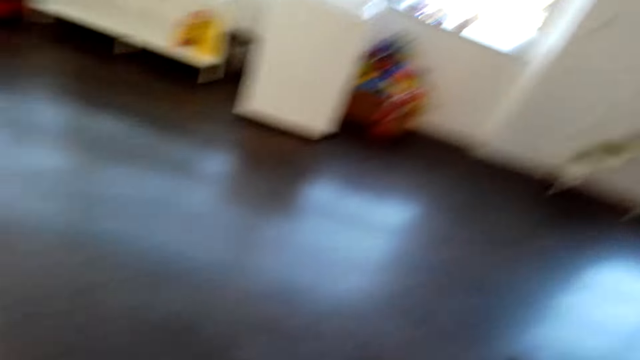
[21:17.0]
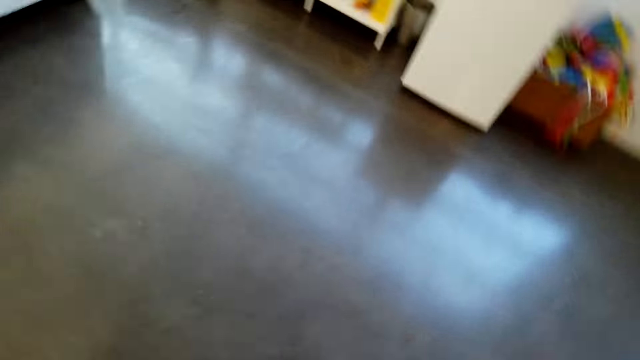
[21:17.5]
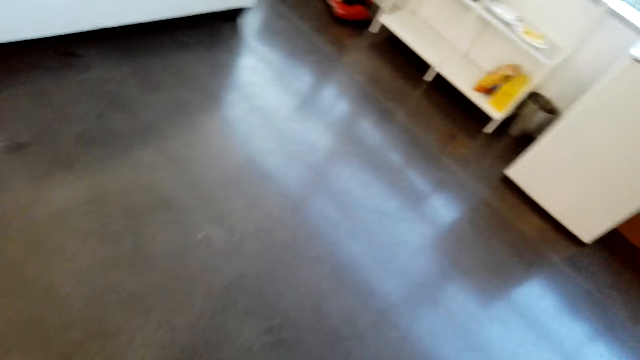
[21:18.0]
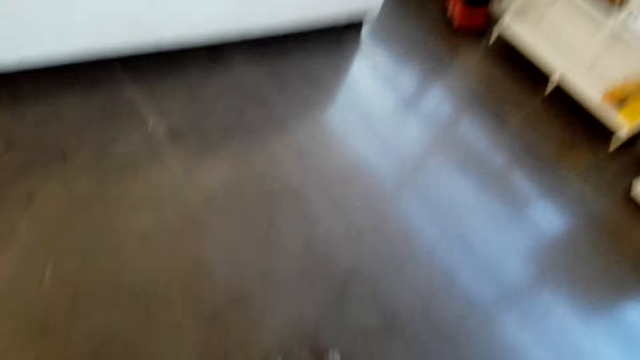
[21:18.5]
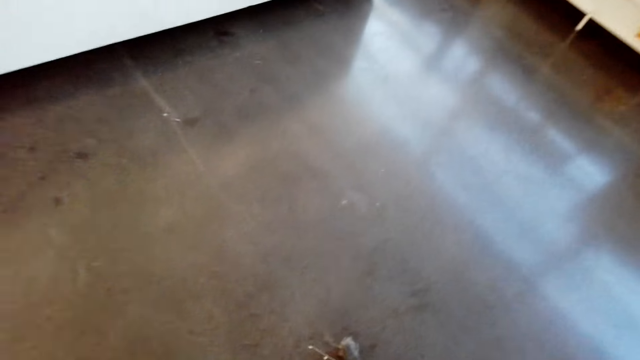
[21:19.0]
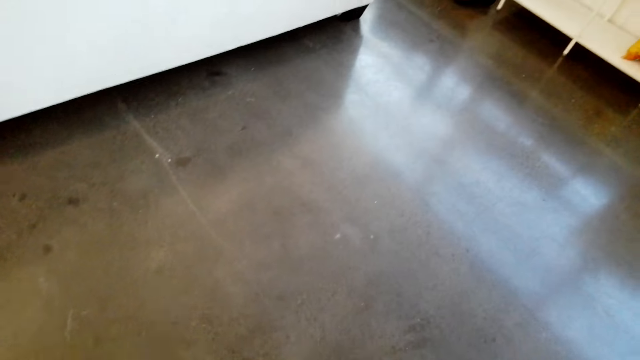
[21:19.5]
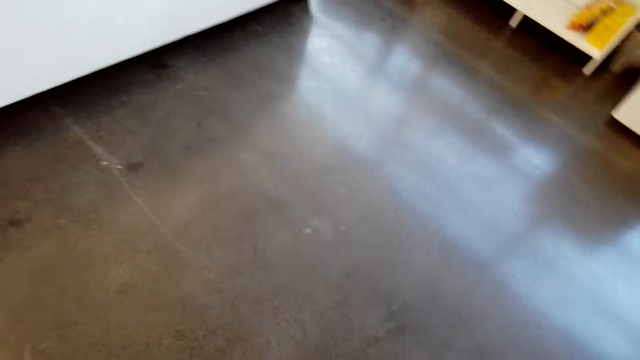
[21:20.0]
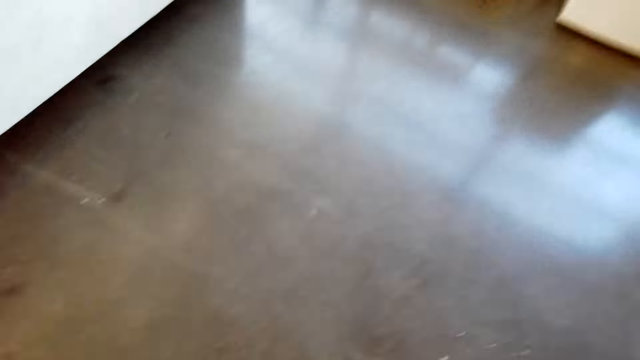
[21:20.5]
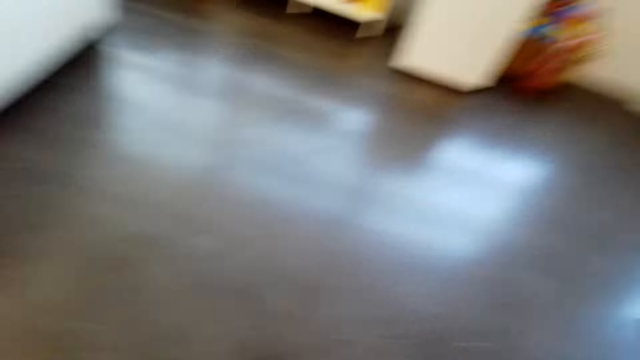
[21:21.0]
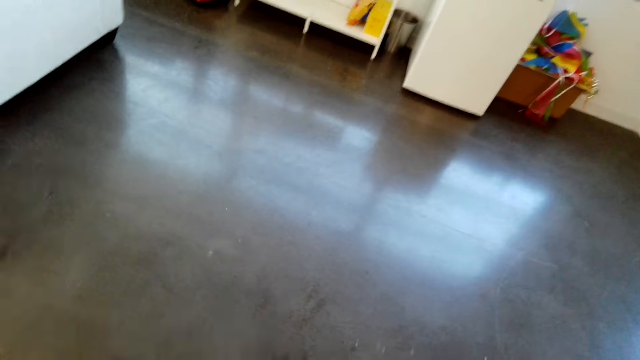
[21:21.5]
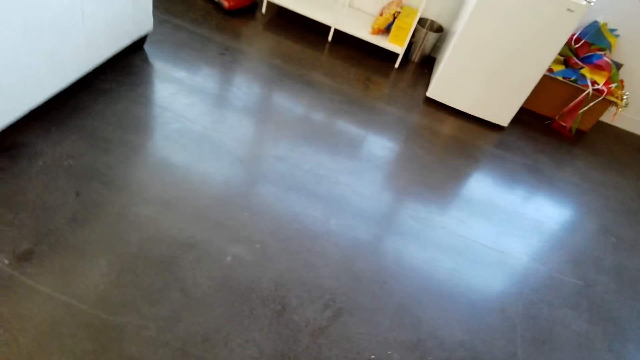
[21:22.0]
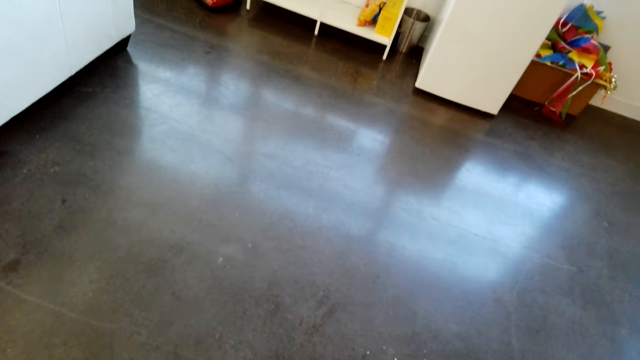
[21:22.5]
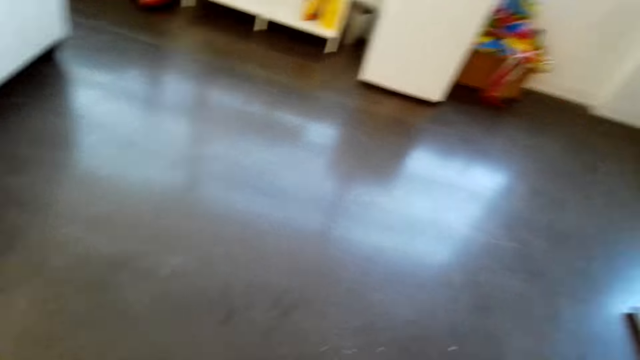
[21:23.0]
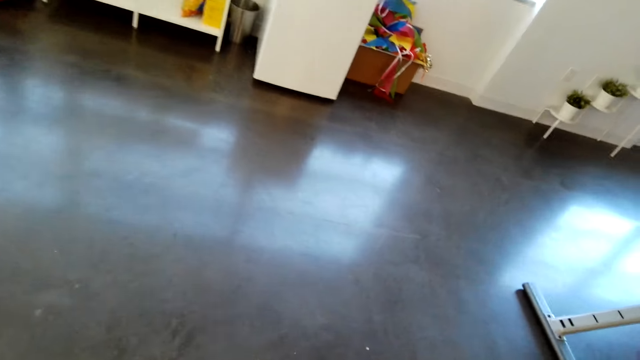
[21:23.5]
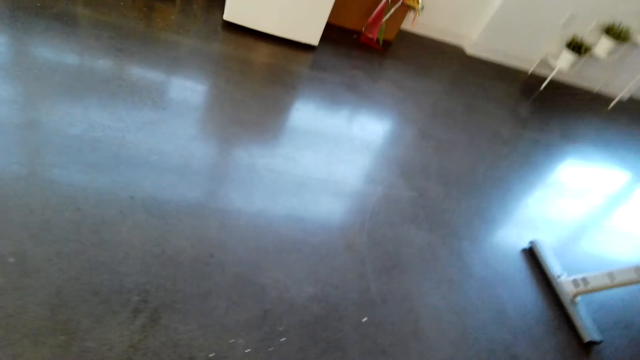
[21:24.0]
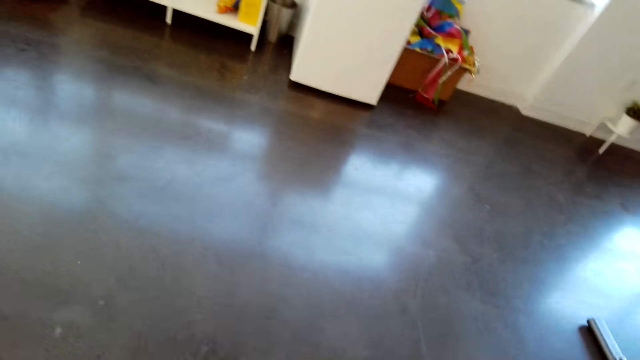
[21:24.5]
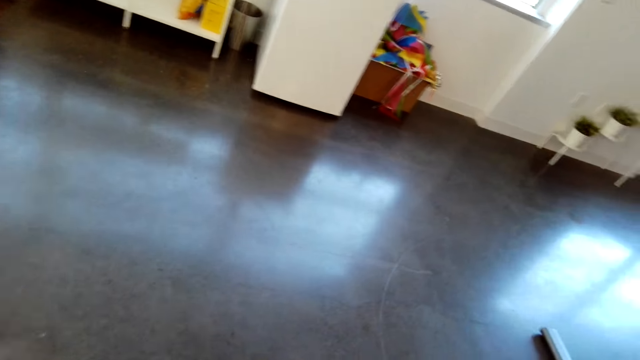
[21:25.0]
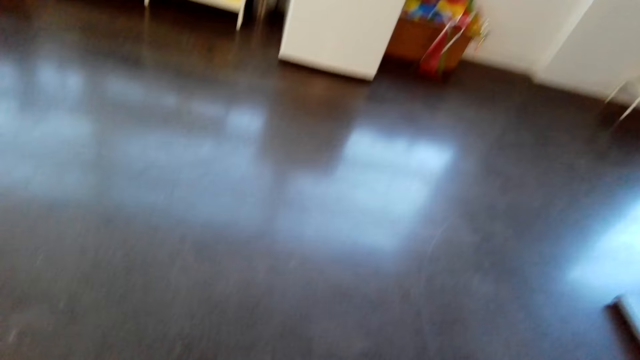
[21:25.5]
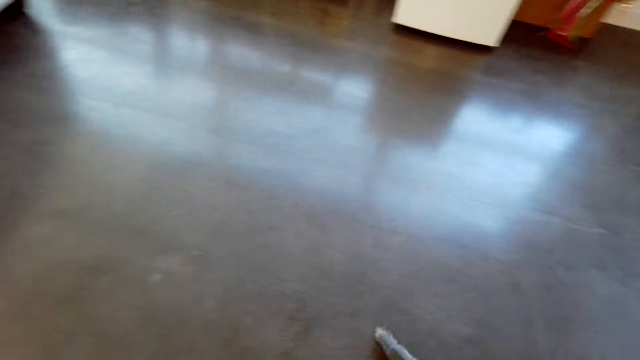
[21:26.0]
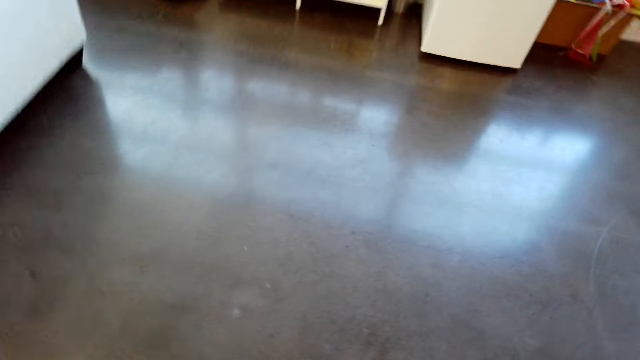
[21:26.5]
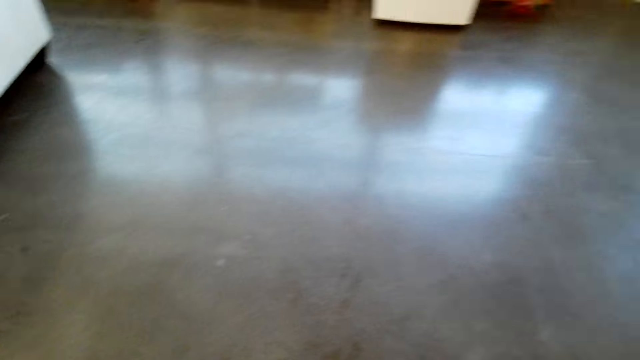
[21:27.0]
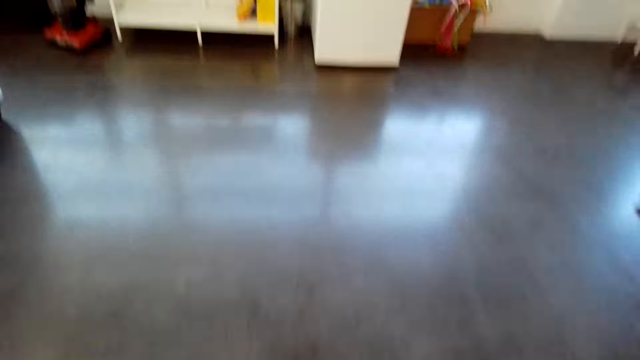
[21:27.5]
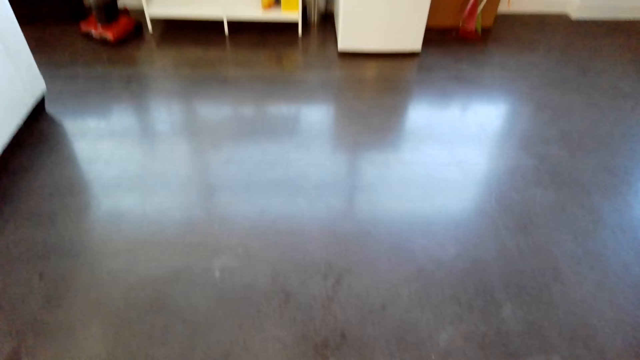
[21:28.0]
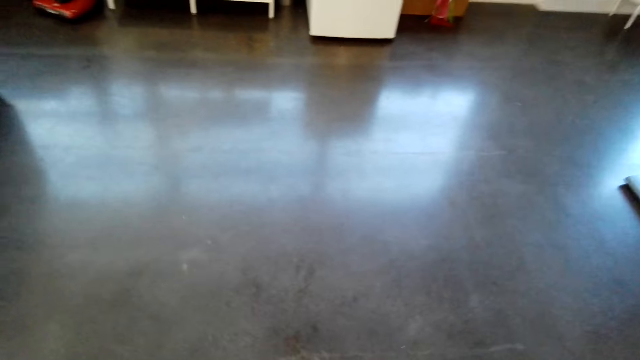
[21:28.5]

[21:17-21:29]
The camera wearer interacts with someone.

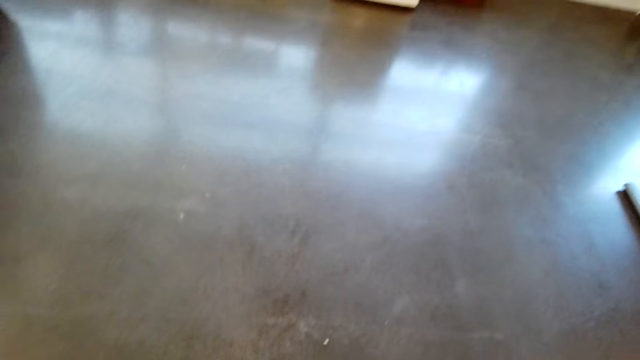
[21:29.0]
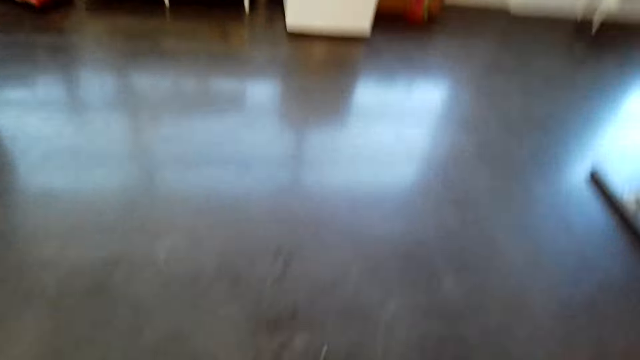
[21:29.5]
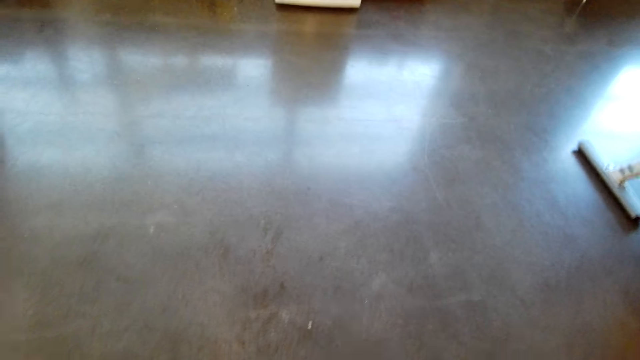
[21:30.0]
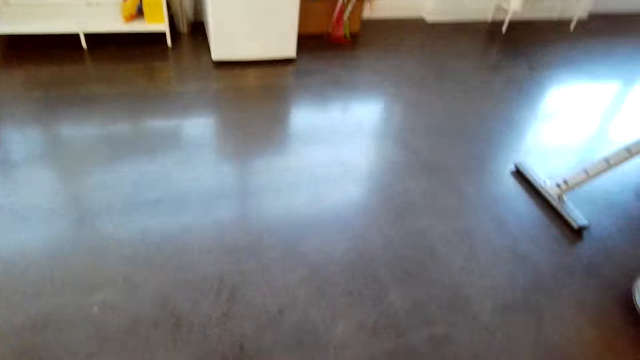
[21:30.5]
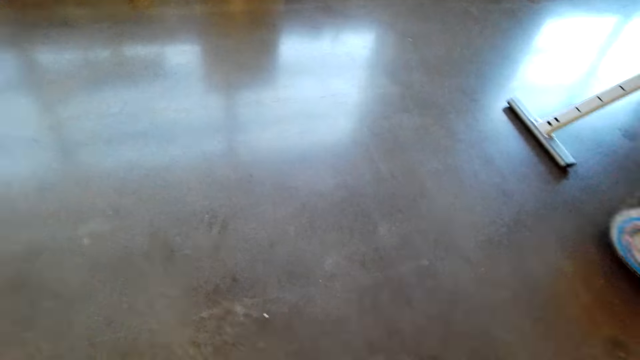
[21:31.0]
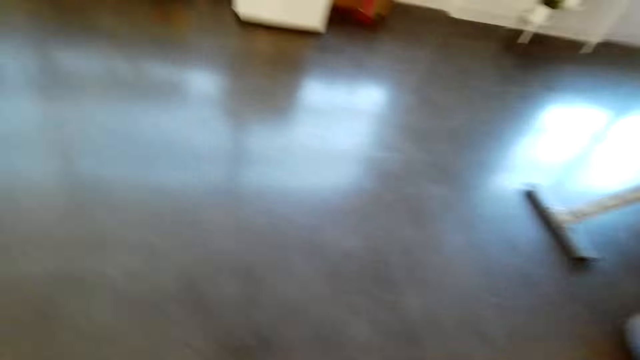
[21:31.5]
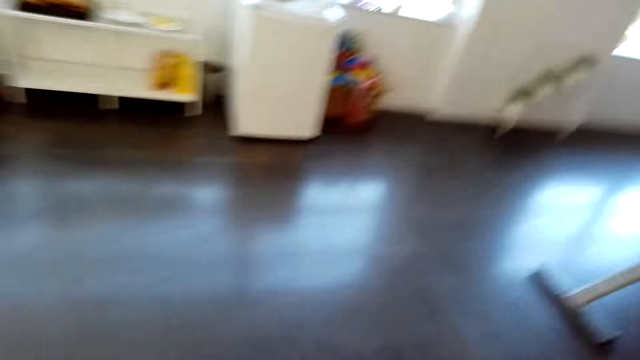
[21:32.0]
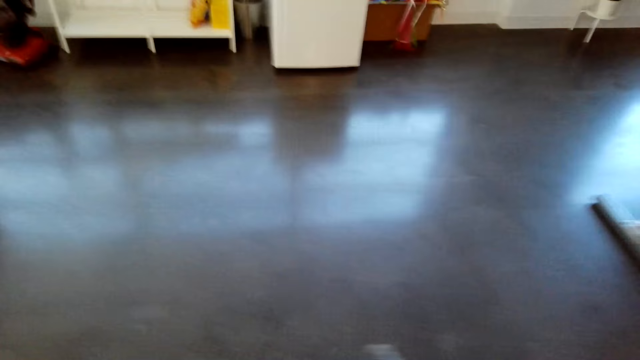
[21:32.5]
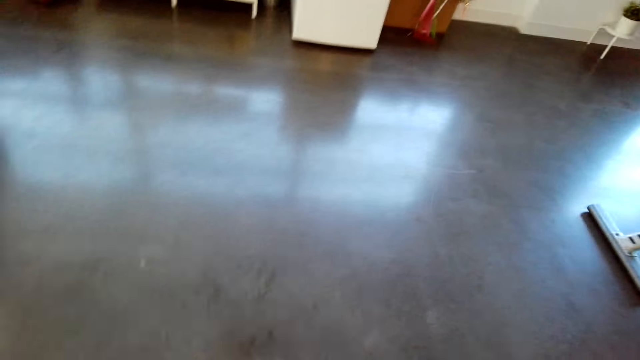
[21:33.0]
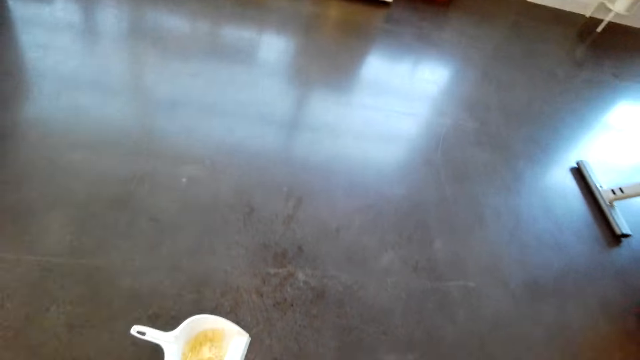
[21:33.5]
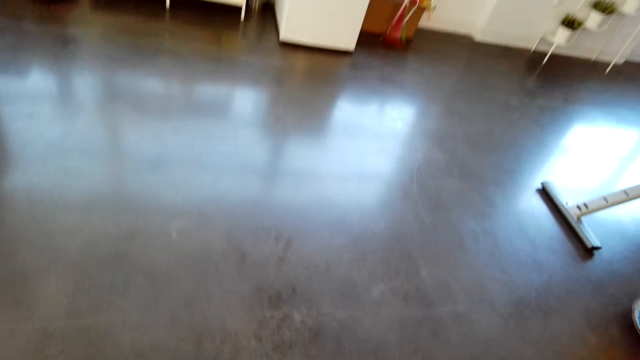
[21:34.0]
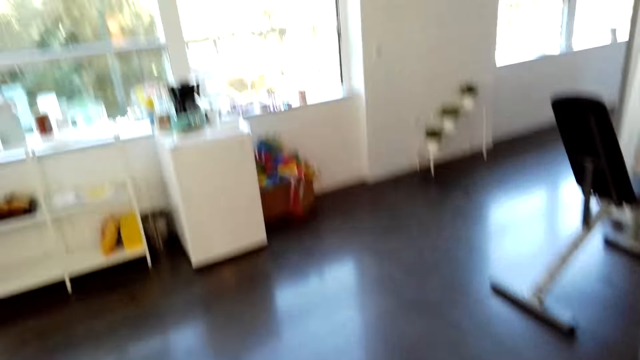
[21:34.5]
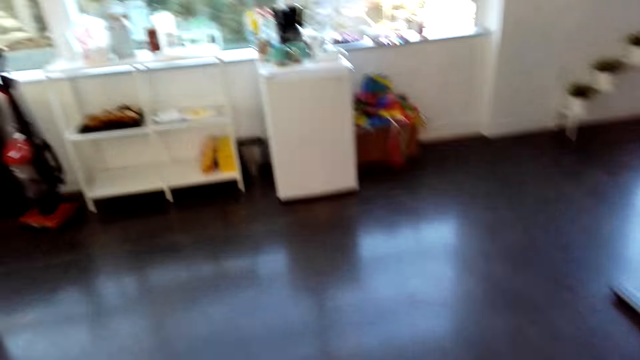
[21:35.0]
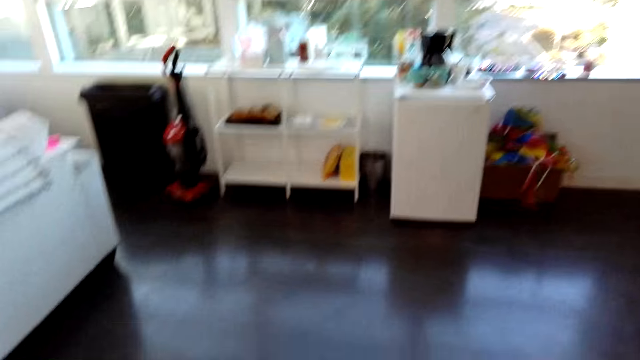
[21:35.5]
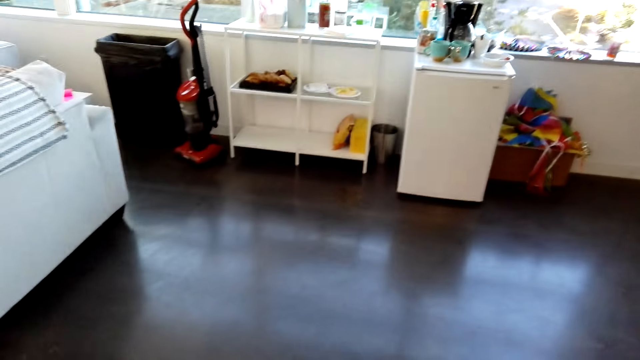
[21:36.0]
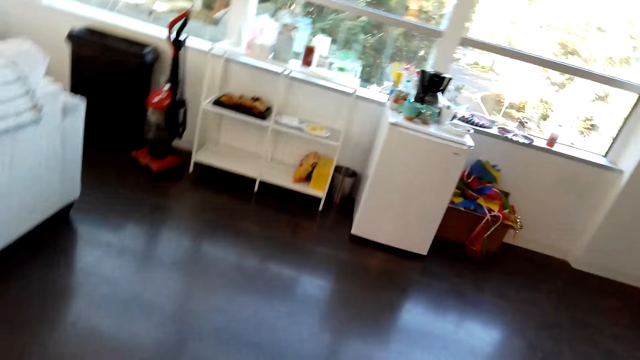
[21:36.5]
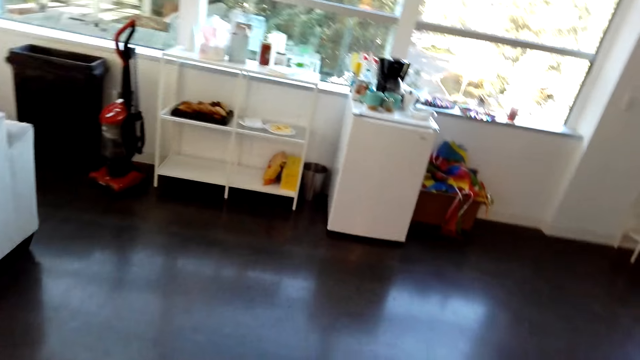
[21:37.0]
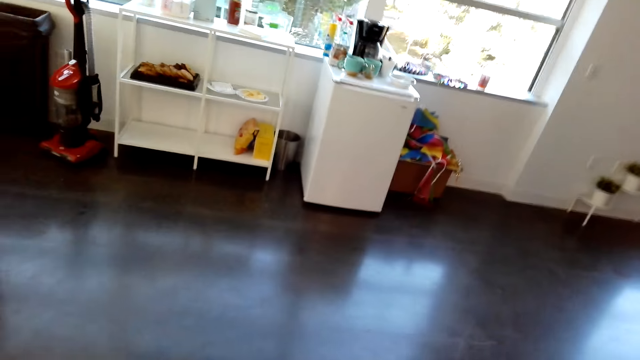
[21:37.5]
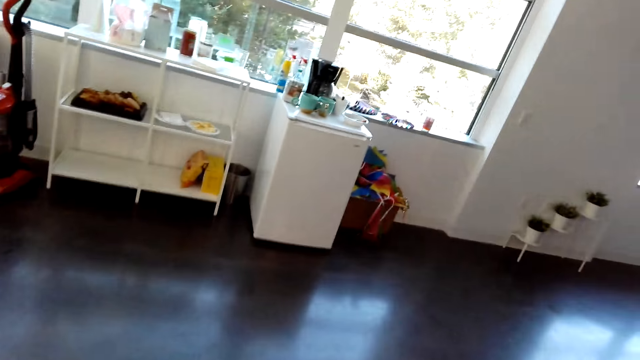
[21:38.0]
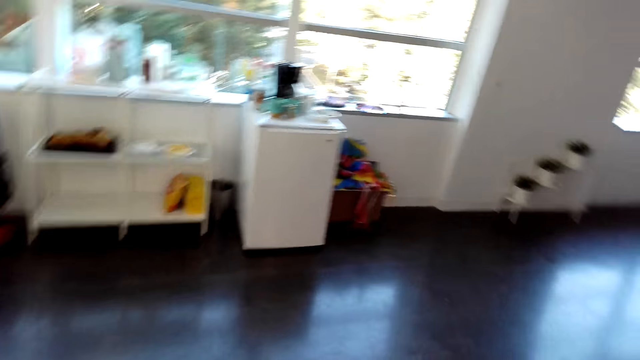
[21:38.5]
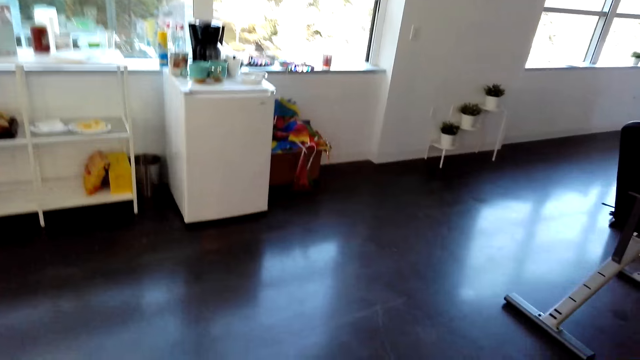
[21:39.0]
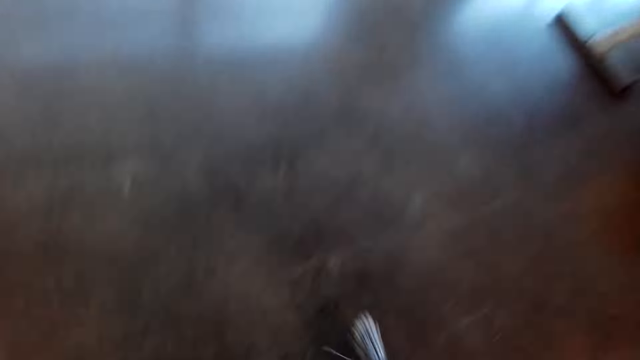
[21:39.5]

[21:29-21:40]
The camera wearer dusts the floor with a broom.
